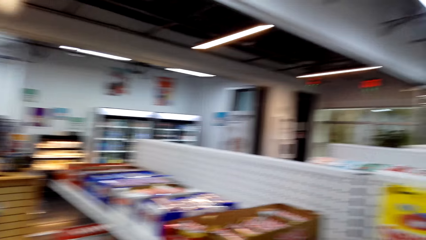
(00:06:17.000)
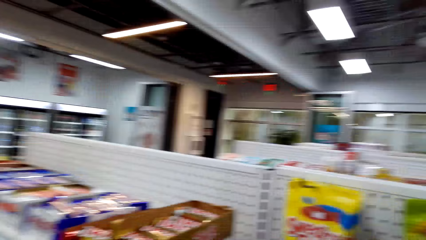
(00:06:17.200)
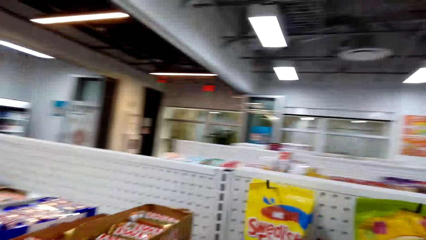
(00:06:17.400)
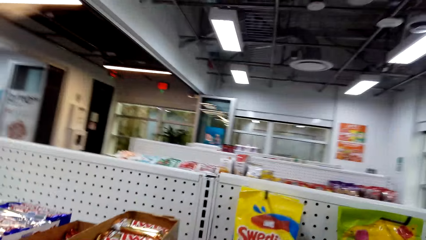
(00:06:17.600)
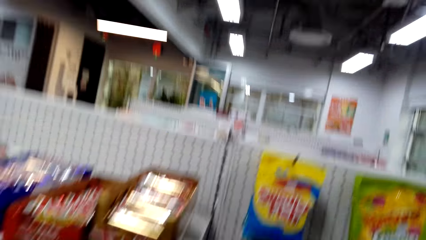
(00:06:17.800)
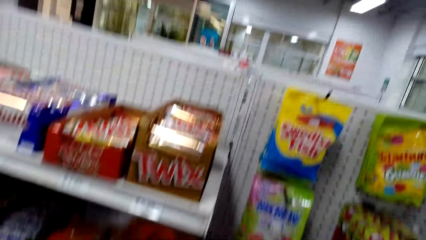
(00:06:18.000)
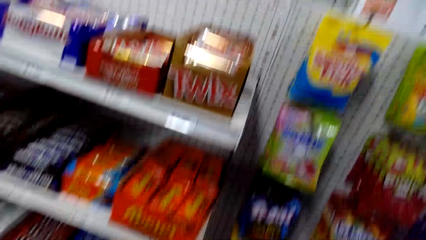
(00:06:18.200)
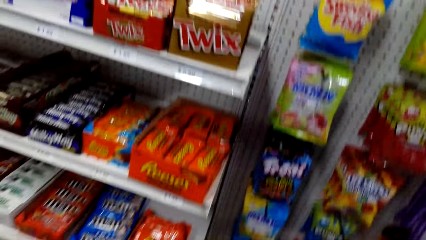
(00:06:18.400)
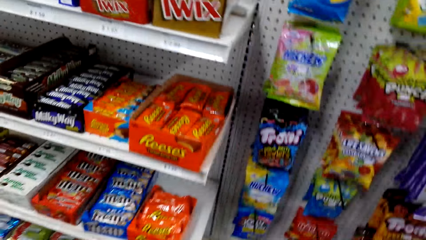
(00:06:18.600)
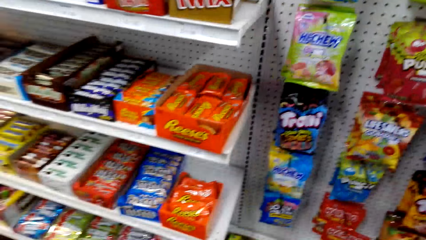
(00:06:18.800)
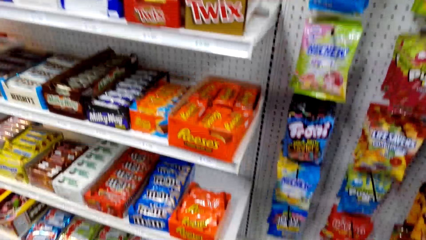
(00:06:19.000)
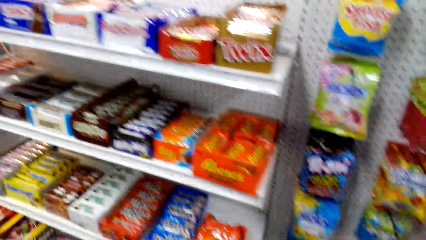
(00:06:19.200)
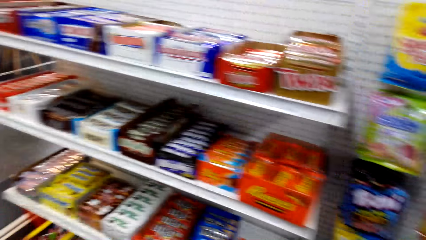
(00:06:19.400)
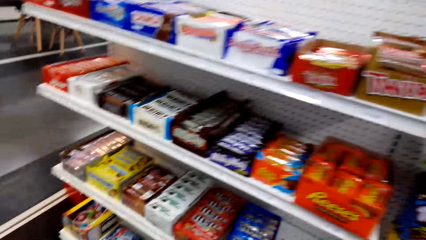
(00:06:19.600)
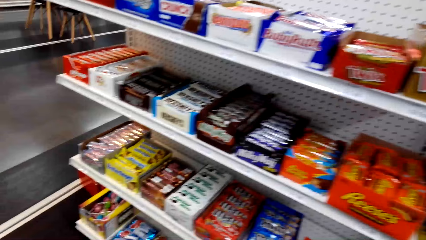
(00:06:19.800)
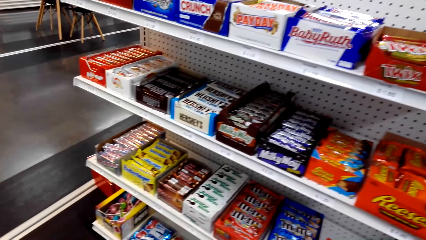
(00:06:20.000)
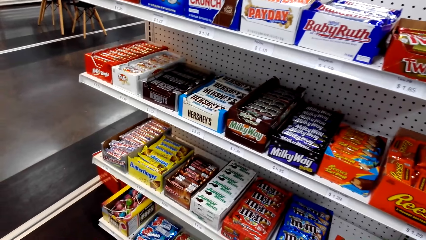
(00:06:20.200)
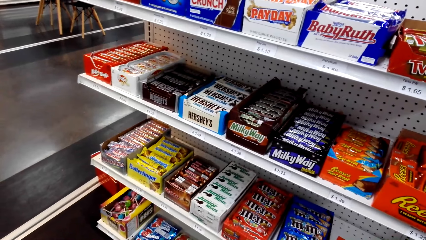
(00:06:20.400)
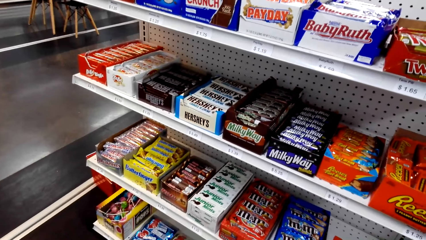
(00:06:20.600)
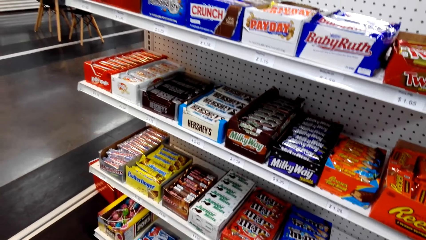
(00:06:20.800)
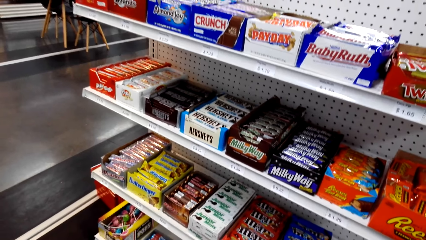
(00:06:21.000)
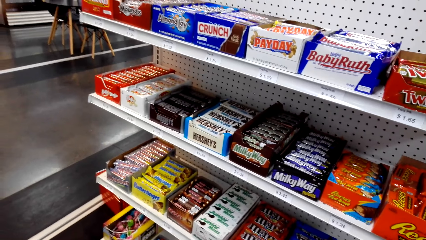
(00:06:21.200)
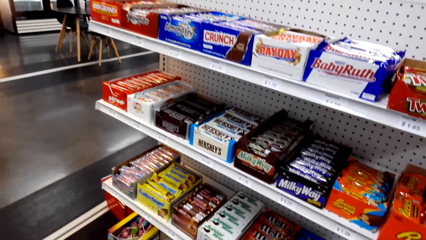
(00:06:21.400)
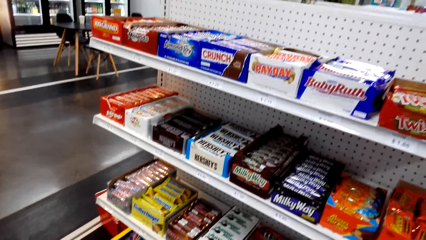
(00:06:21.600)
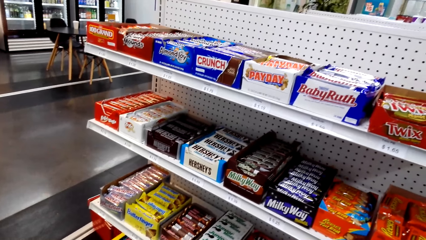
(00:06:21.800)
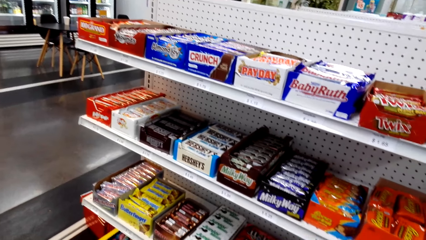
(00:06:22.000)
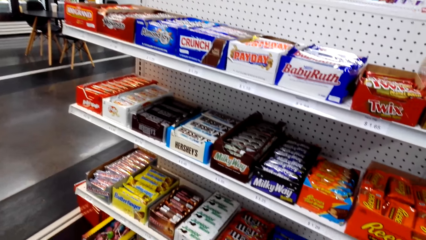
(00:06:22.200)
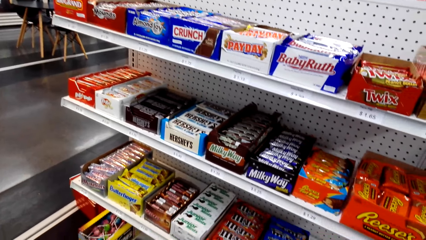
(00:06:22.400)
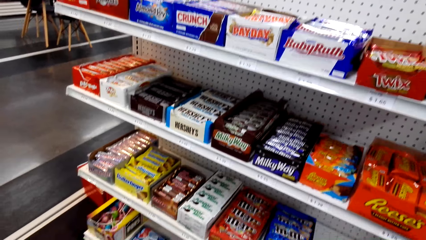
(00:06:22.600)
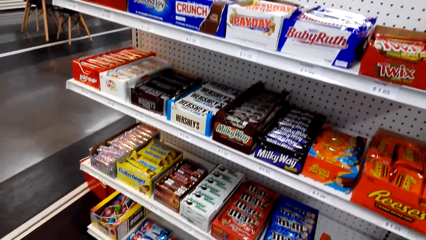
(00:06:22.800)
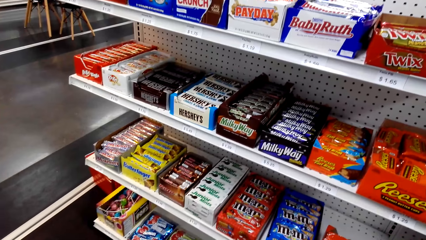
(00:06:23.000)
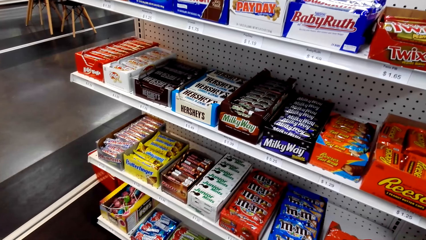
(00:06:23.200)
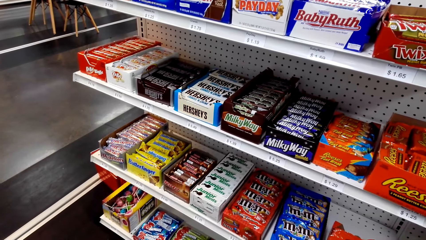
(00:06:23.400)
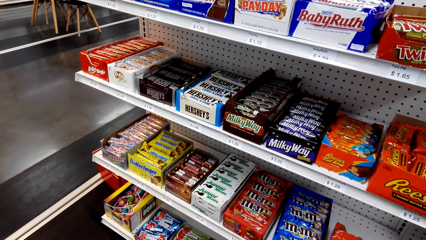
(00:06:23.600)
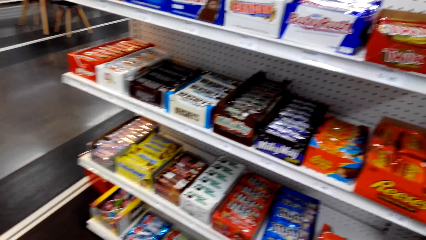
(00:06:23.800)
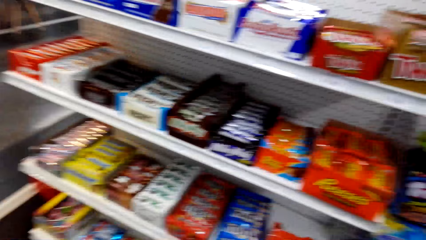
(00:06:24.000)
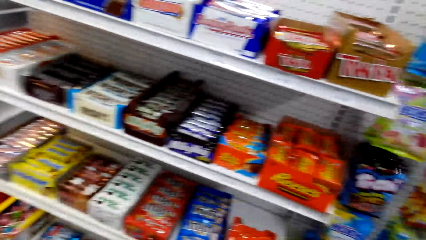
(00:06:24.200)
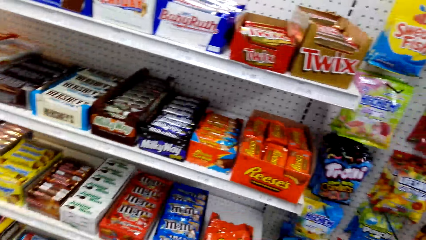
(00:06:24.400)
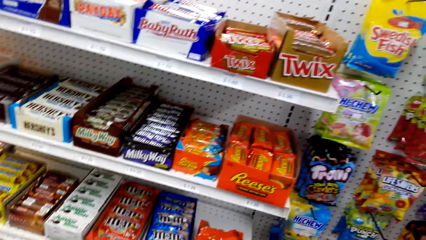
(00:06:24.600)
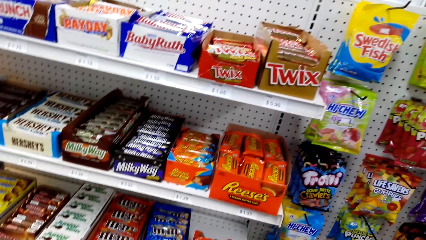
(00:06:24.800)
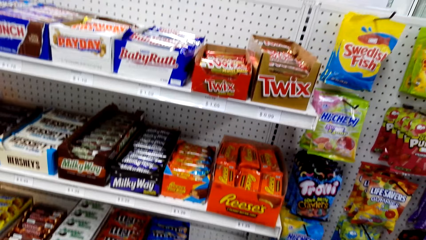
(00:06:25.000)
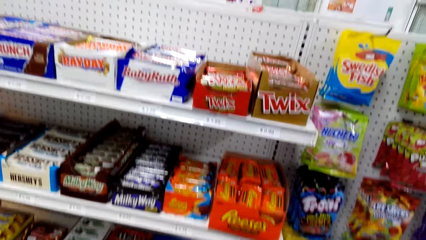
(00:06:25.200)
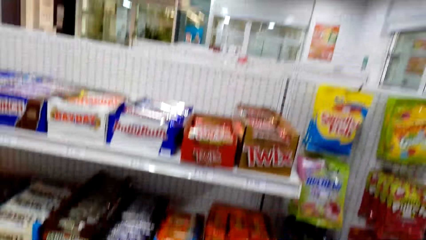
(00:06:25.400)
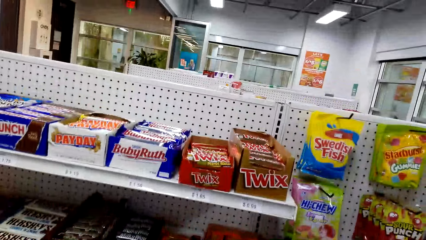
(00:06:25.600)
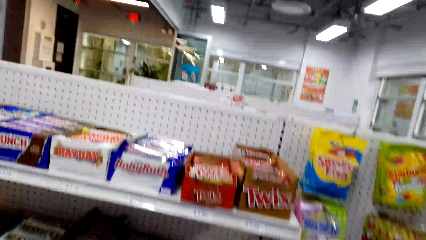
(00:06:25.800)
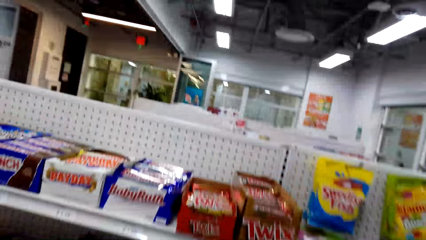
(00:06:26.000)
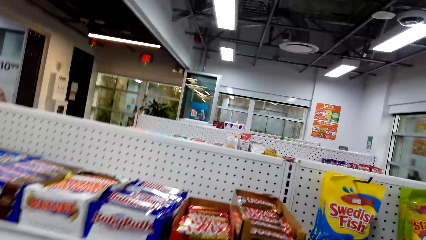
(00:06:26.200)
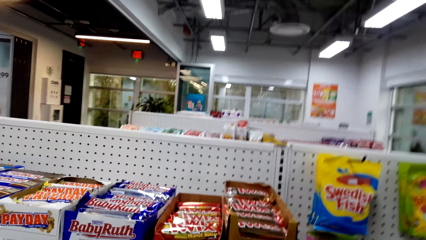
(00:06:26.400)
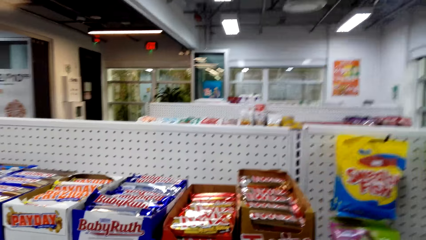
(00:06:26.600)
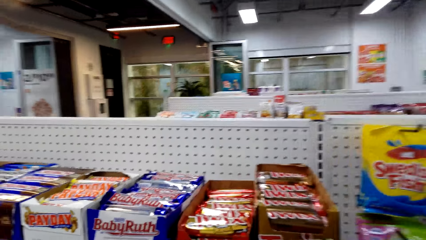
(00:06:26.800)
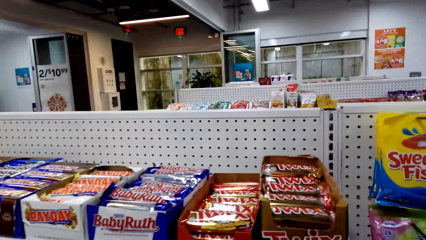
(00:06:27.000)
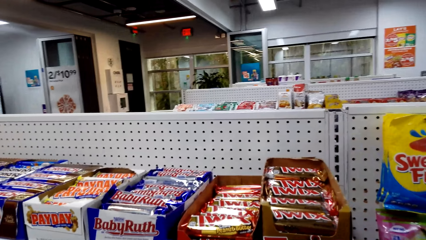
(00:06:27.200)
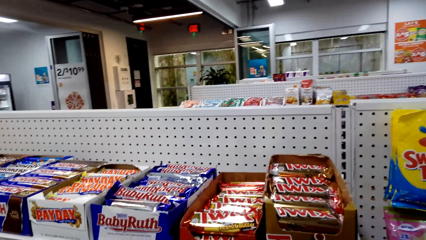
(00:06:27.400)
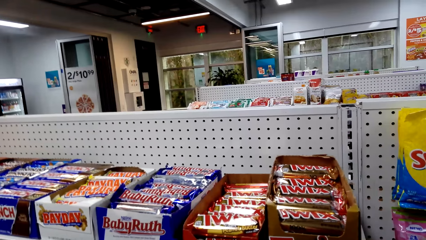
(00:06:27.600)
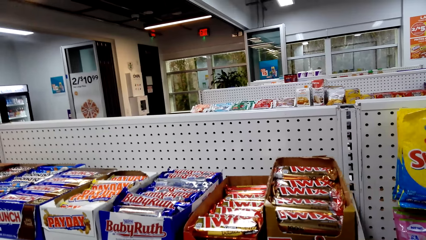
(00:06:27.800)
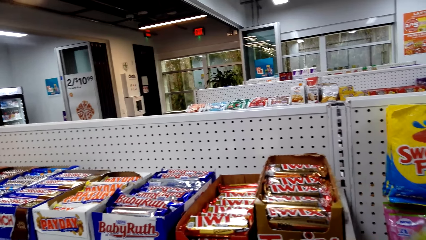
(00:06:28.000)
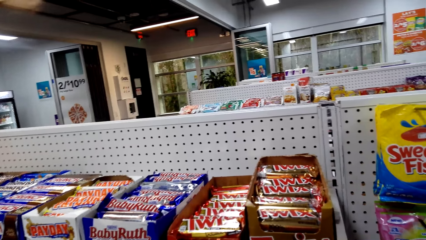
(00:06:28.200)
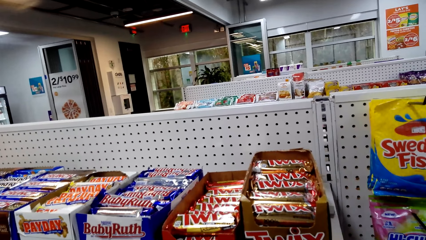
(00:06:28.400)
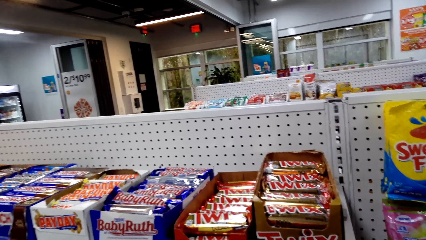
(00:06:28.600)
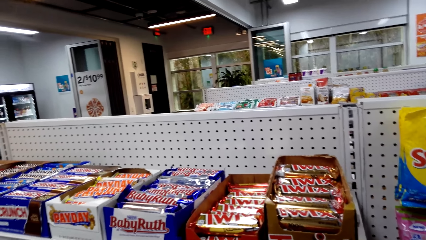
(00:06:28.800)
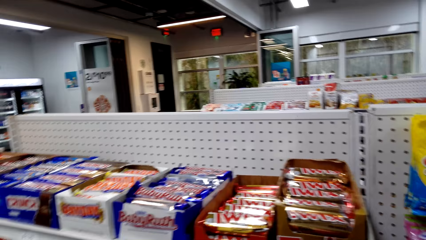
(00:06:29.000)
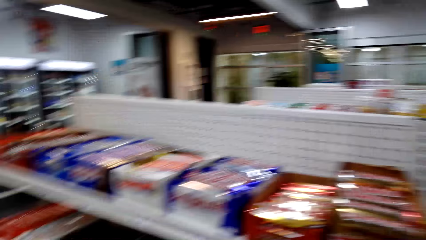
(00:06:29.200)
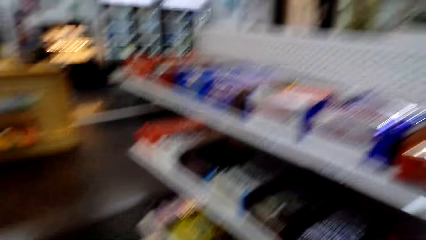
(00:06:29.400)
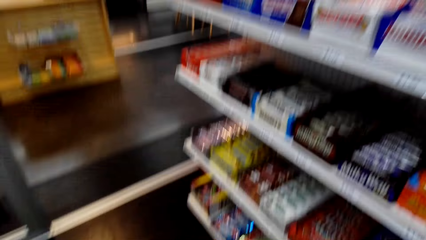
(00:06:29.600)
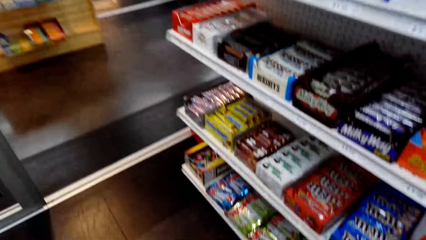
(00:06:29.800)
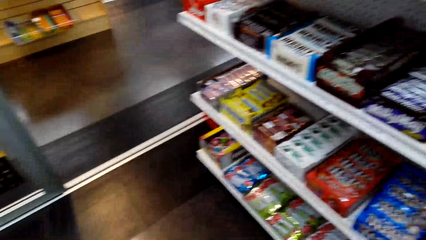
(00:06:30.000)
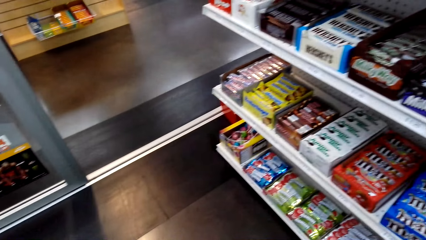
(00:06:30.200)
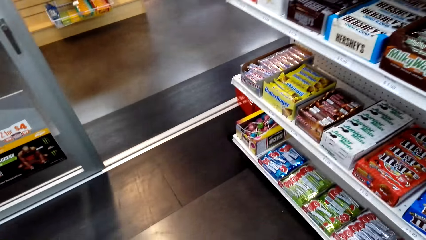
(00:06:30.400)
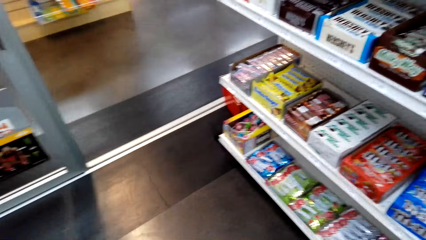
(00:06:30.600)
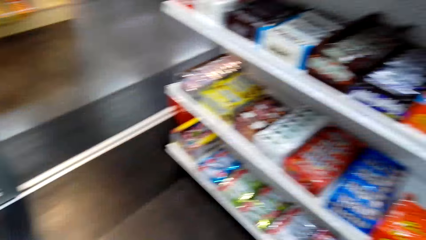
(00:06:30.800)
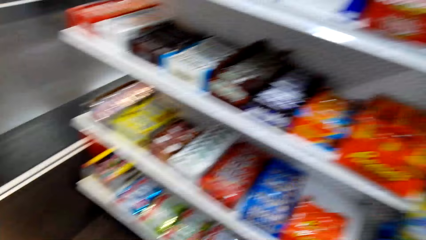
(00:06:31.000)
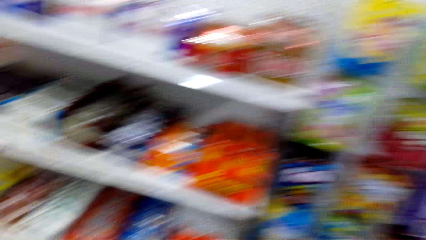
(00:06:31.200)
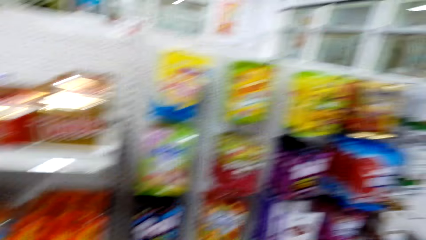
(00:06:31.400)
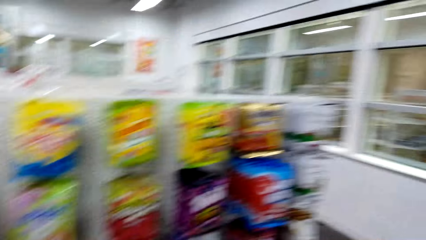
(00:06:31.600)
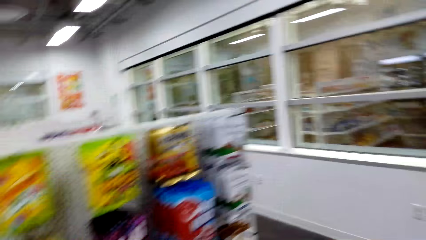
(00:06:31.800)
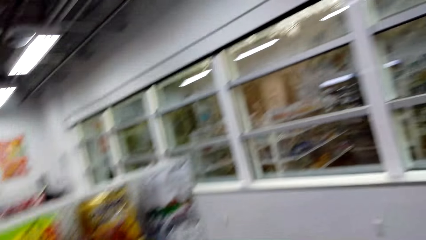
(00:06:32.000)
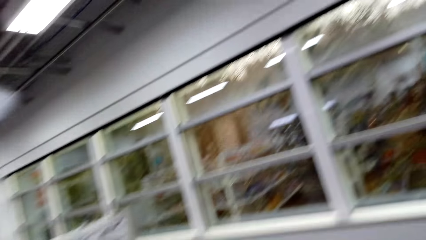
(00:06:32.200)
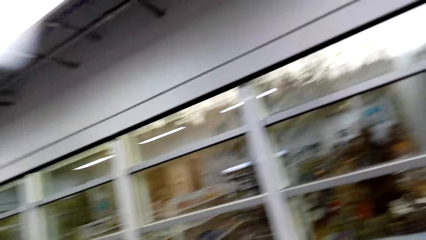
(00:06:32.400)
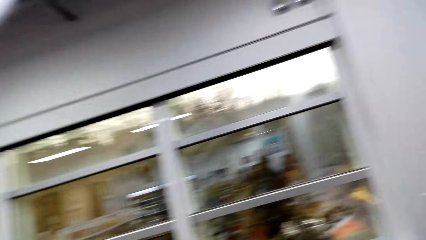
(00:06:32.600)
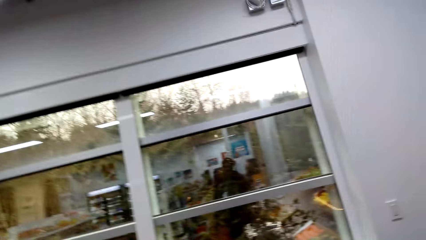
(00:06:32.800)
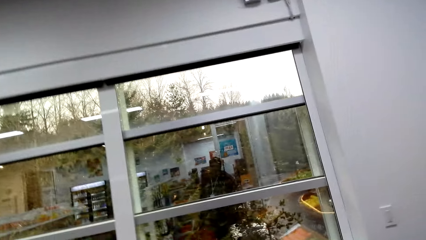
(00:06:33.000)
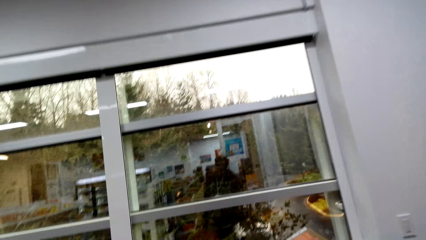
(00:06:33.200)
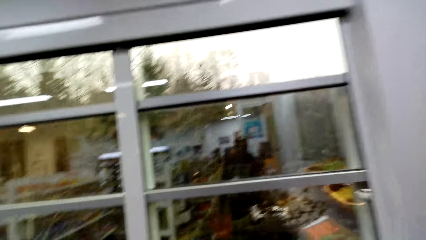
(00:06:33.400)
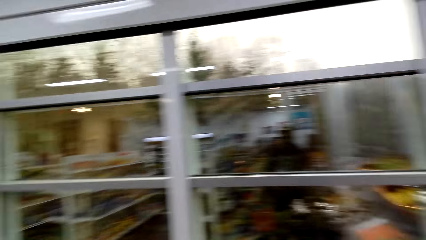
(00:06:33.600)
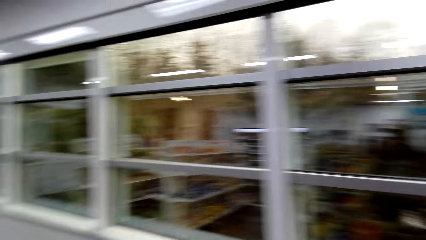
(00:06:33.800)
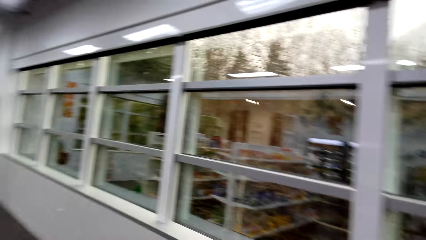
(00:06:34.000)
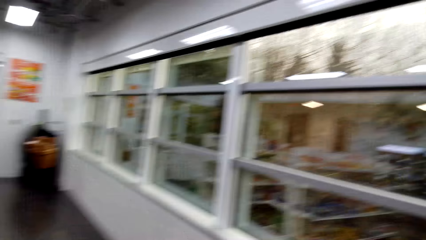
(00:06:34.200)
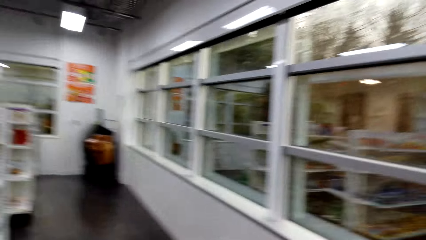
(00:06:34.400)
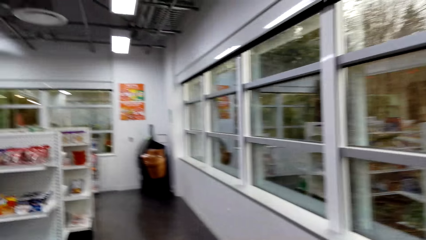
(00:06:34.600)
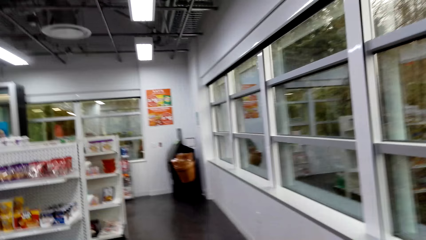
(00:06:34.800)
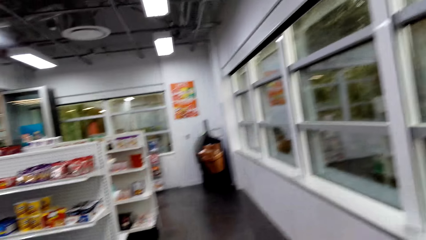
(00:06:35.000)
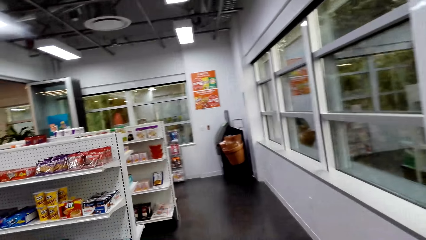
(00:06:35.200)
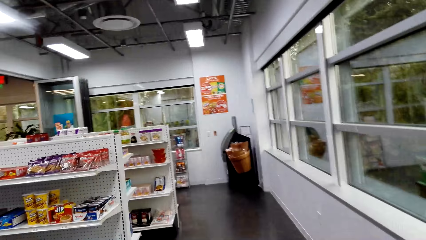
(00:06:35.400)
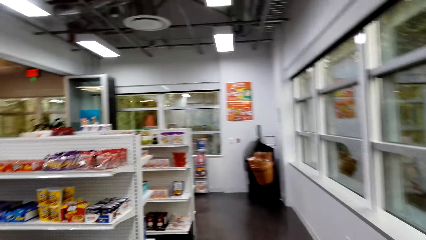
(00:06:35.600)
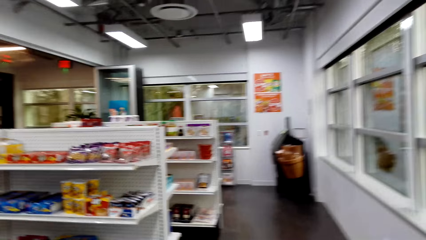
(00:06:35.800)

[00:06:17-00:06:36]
The camera wearer looks at snacks on the shelves. They look around. They walk around.
